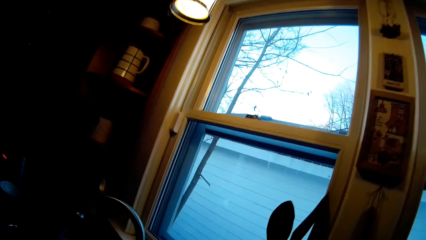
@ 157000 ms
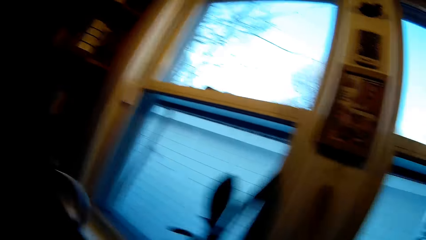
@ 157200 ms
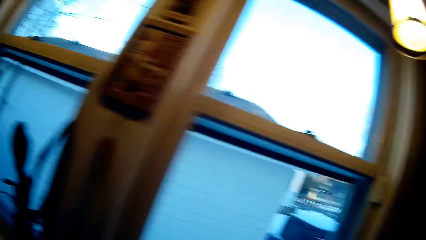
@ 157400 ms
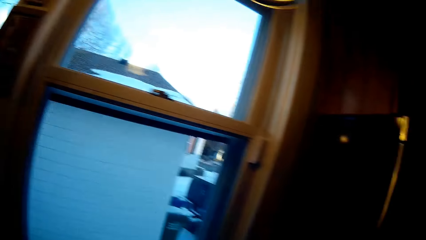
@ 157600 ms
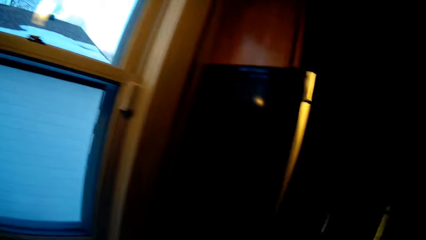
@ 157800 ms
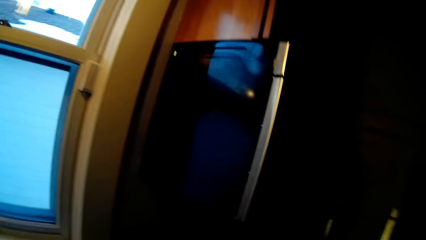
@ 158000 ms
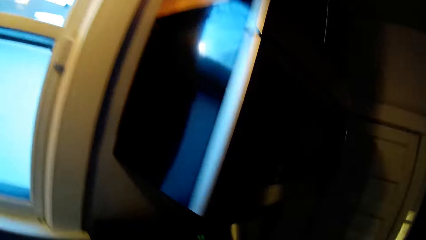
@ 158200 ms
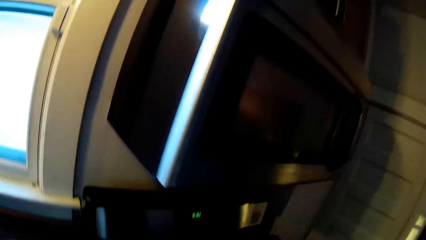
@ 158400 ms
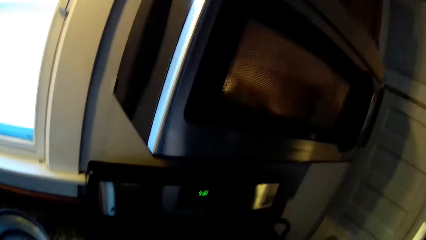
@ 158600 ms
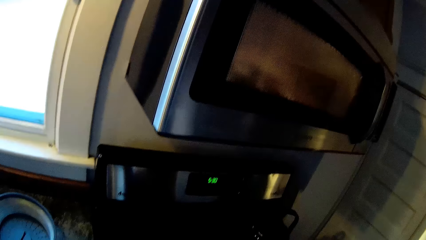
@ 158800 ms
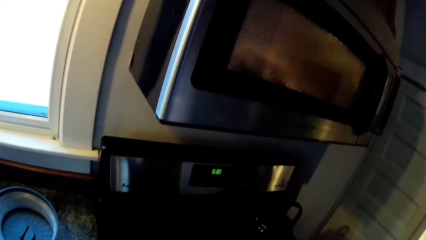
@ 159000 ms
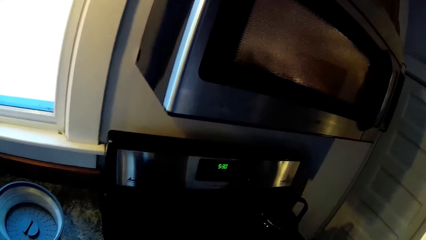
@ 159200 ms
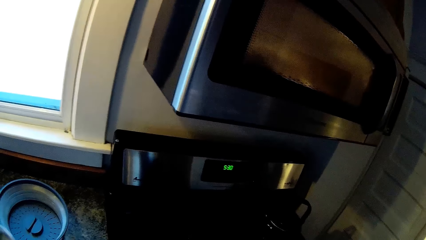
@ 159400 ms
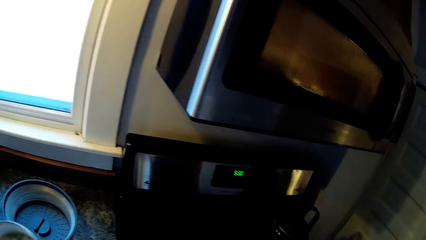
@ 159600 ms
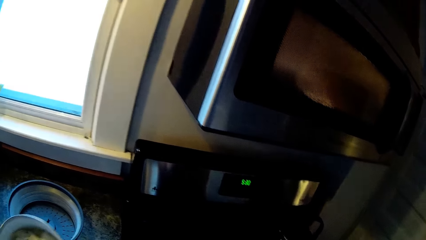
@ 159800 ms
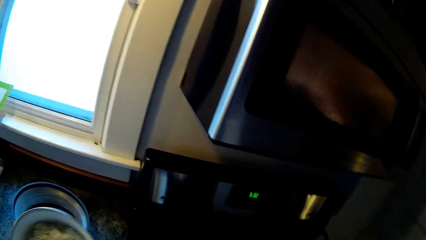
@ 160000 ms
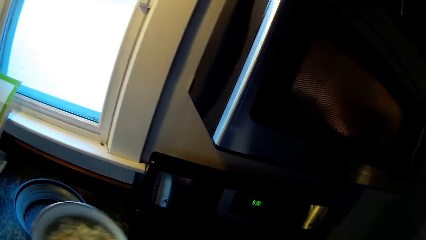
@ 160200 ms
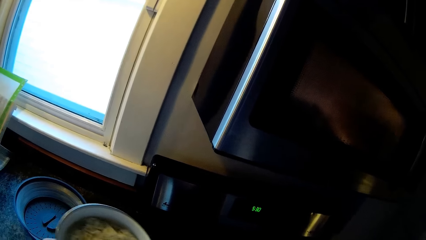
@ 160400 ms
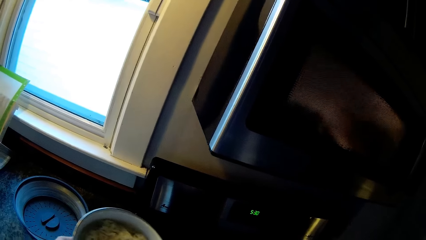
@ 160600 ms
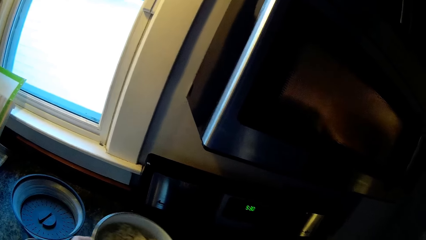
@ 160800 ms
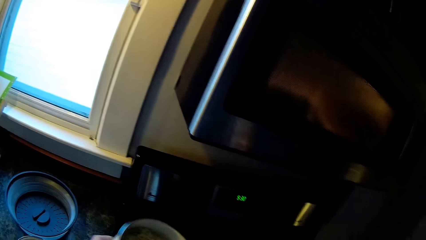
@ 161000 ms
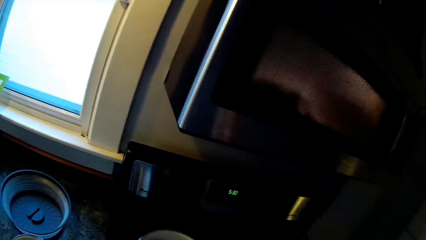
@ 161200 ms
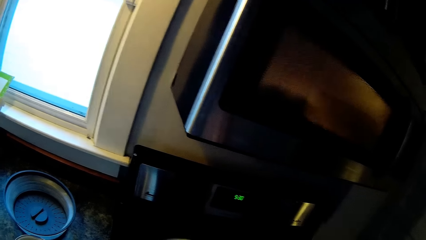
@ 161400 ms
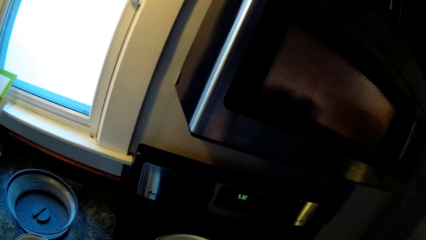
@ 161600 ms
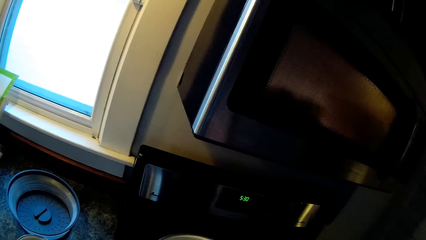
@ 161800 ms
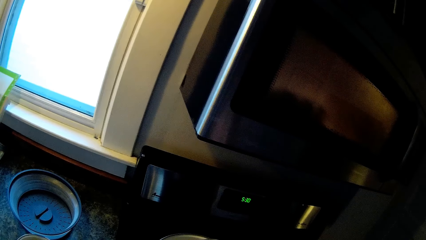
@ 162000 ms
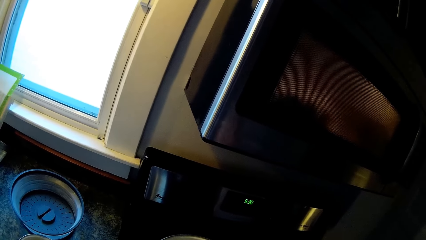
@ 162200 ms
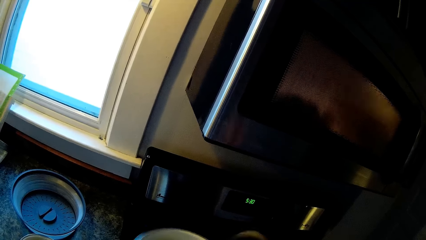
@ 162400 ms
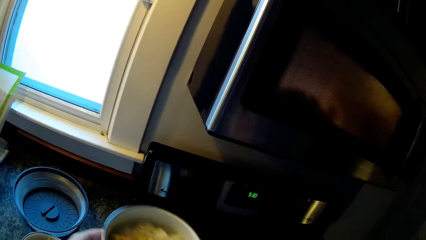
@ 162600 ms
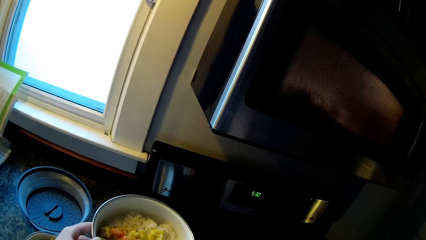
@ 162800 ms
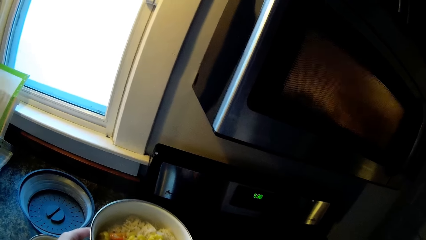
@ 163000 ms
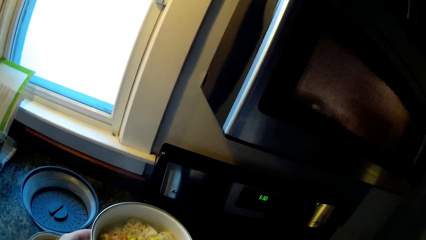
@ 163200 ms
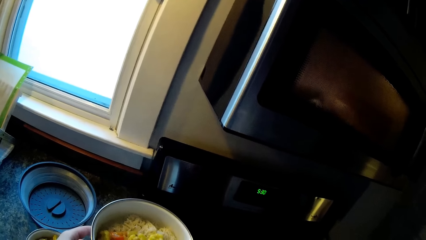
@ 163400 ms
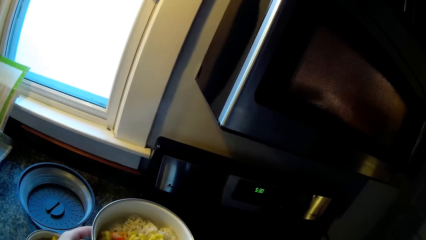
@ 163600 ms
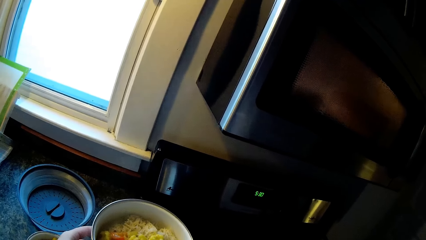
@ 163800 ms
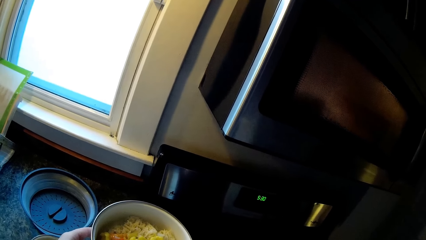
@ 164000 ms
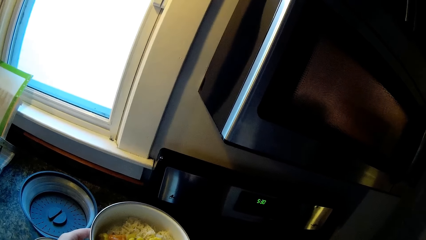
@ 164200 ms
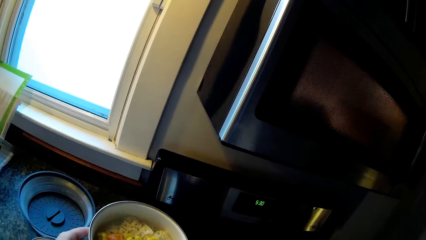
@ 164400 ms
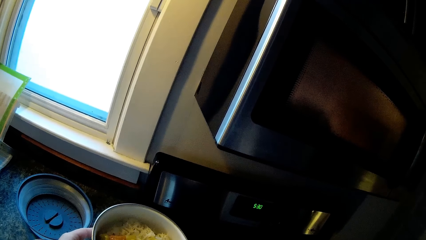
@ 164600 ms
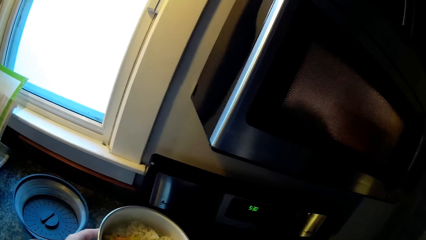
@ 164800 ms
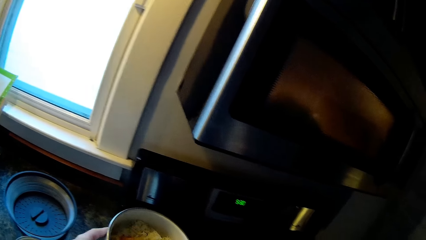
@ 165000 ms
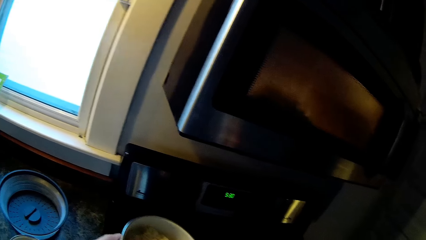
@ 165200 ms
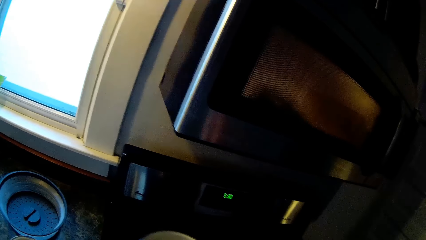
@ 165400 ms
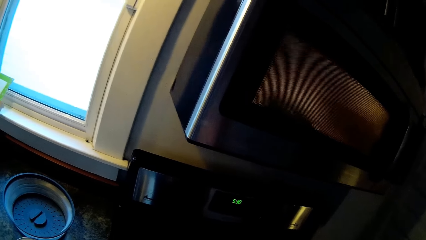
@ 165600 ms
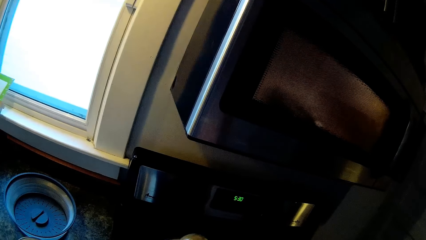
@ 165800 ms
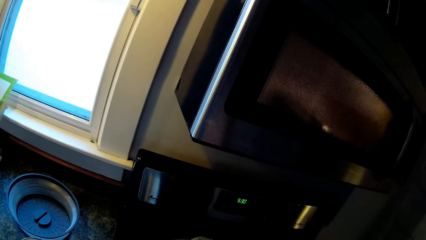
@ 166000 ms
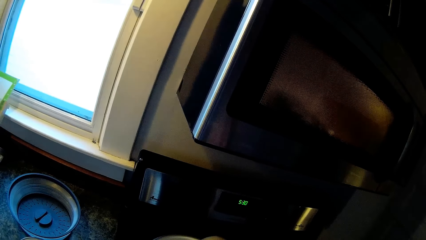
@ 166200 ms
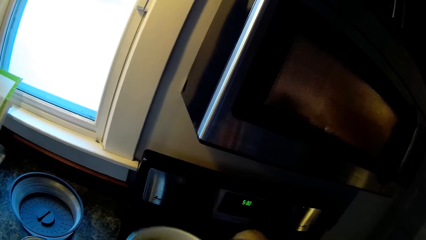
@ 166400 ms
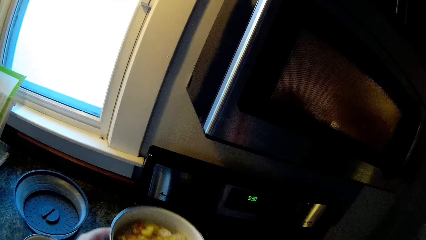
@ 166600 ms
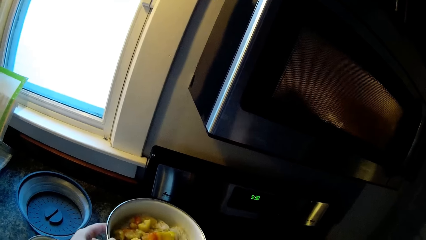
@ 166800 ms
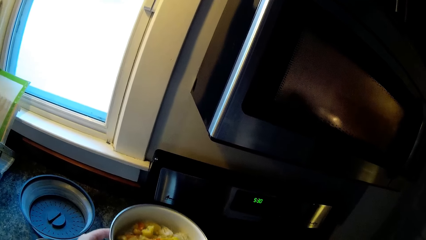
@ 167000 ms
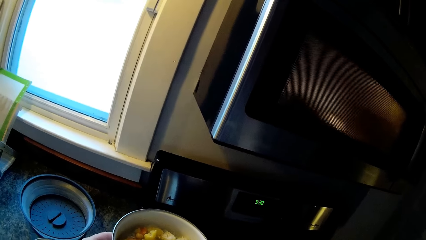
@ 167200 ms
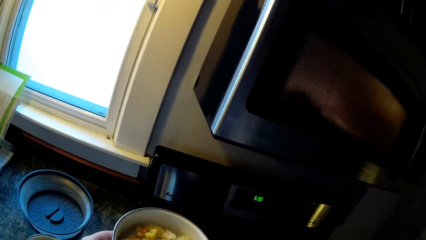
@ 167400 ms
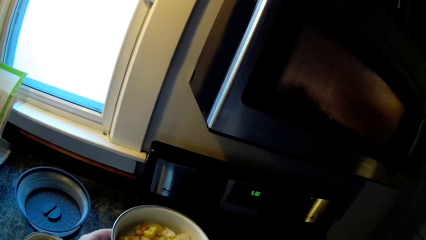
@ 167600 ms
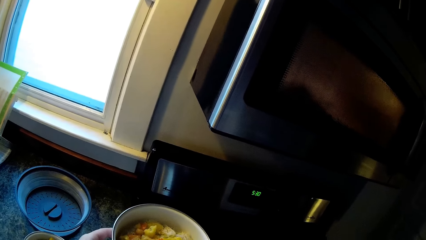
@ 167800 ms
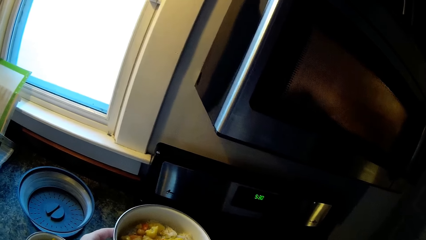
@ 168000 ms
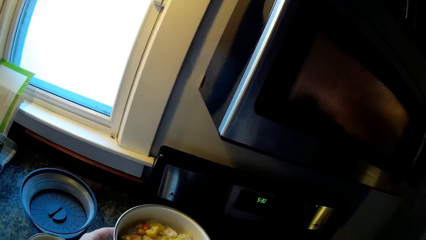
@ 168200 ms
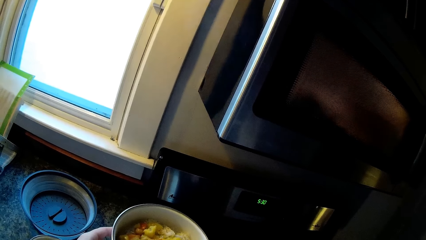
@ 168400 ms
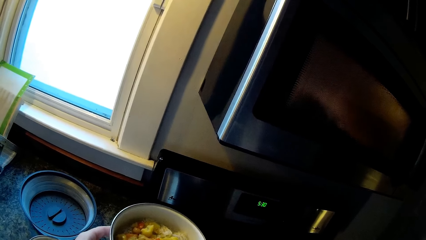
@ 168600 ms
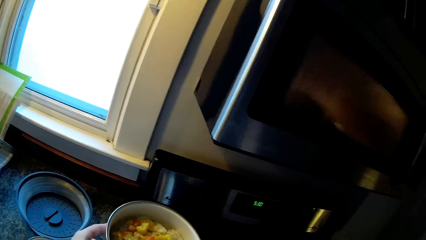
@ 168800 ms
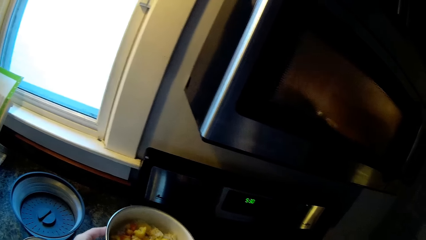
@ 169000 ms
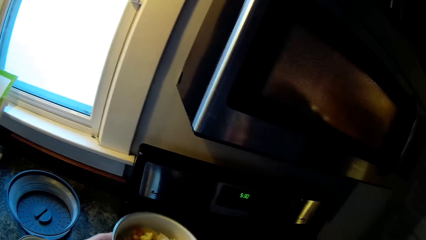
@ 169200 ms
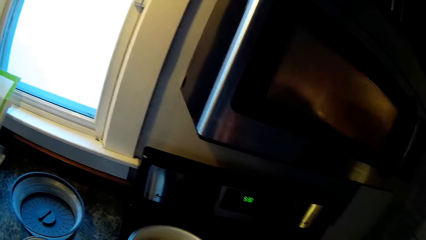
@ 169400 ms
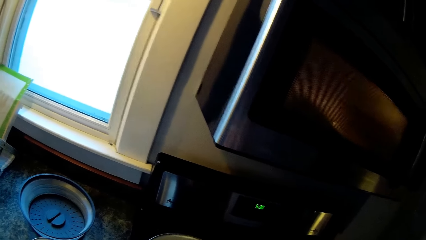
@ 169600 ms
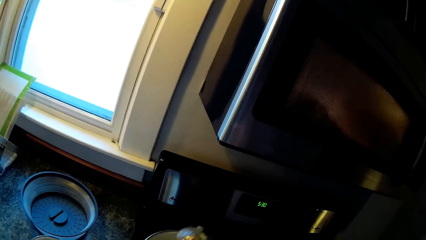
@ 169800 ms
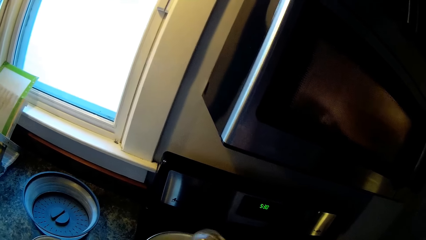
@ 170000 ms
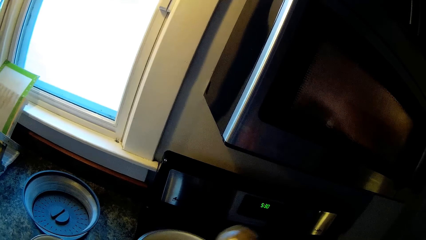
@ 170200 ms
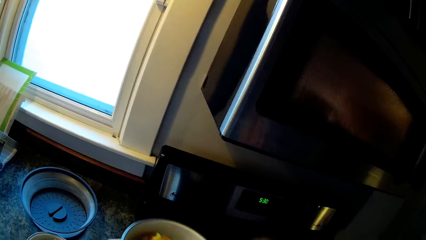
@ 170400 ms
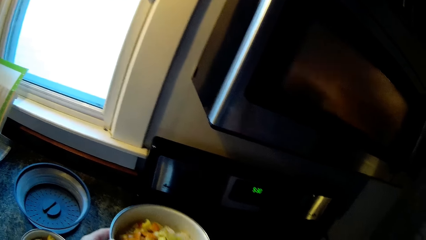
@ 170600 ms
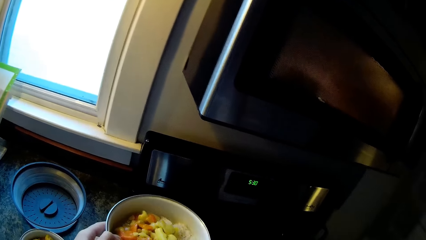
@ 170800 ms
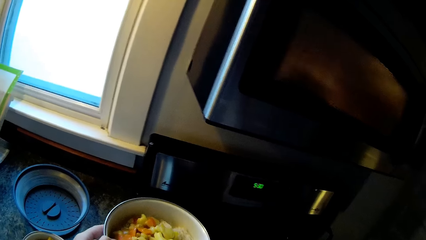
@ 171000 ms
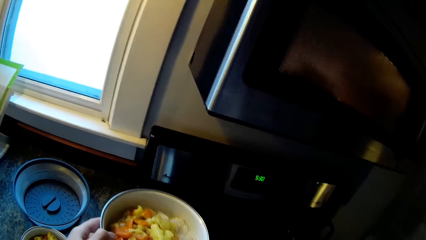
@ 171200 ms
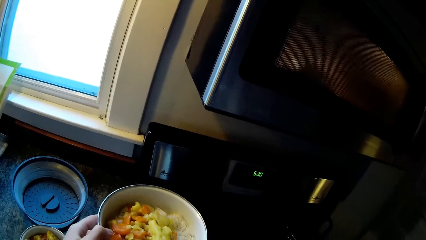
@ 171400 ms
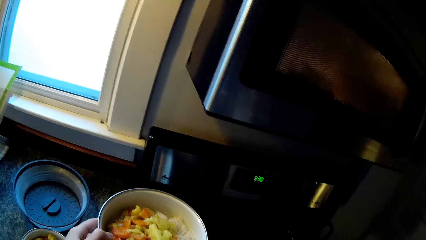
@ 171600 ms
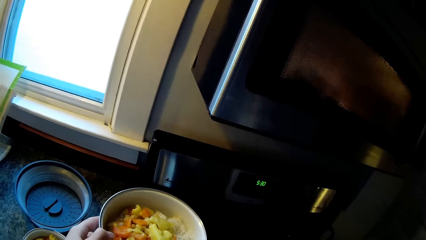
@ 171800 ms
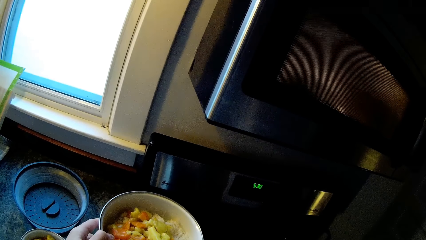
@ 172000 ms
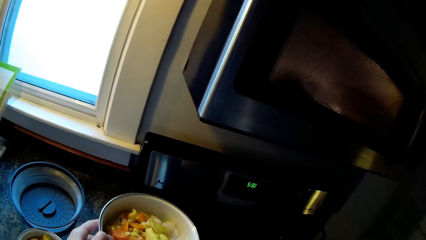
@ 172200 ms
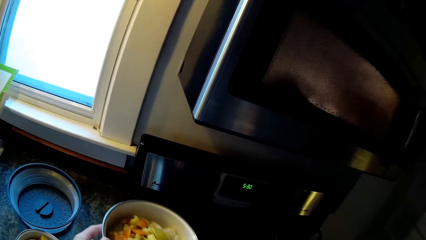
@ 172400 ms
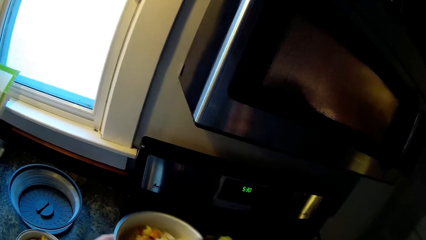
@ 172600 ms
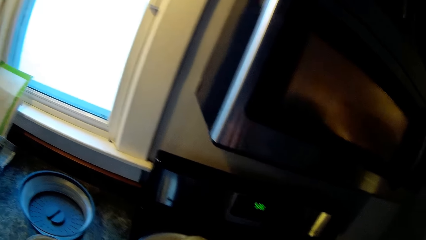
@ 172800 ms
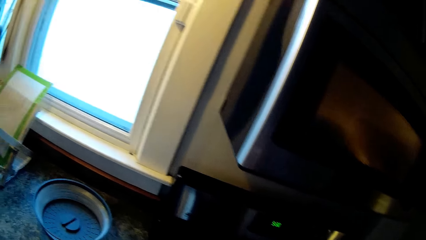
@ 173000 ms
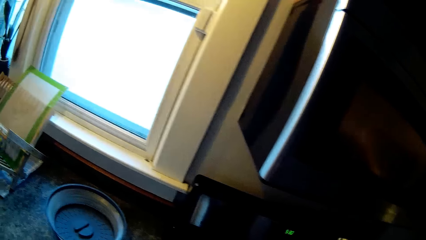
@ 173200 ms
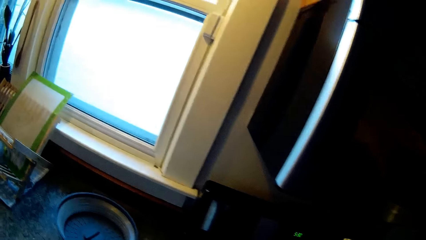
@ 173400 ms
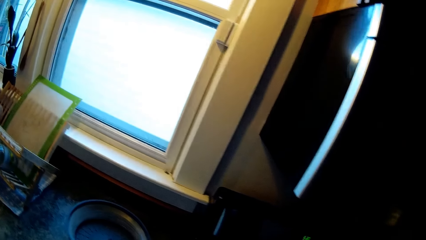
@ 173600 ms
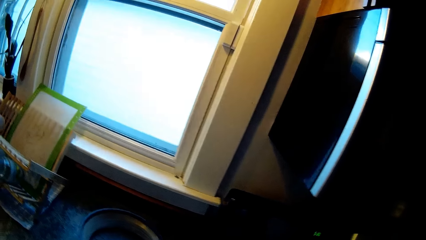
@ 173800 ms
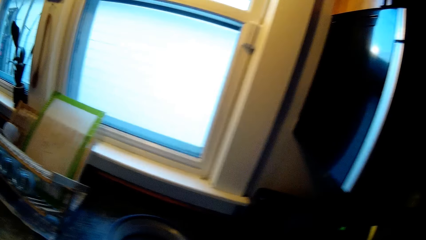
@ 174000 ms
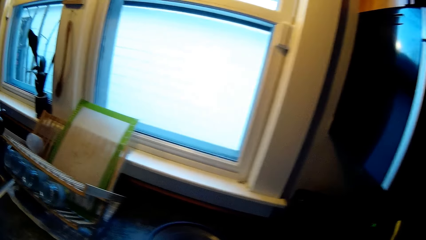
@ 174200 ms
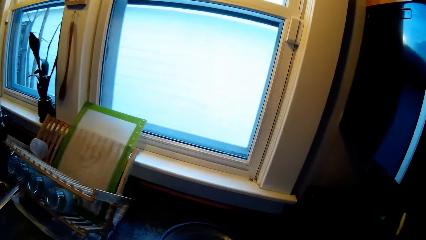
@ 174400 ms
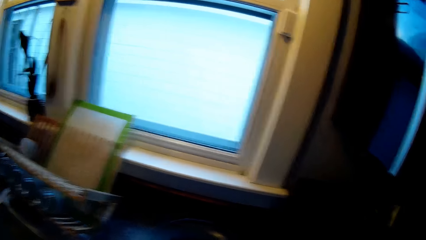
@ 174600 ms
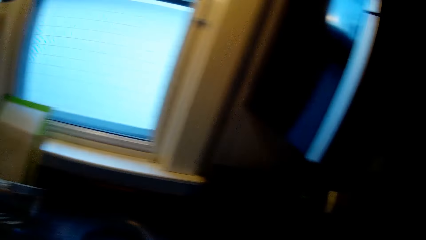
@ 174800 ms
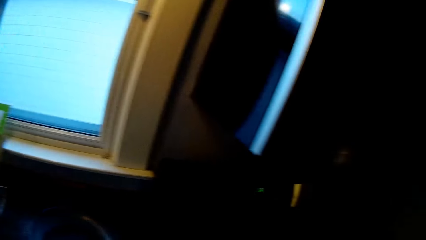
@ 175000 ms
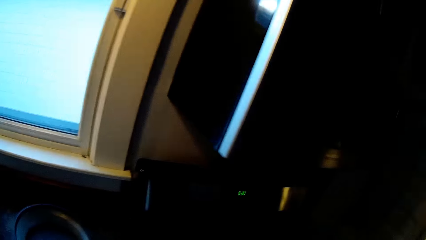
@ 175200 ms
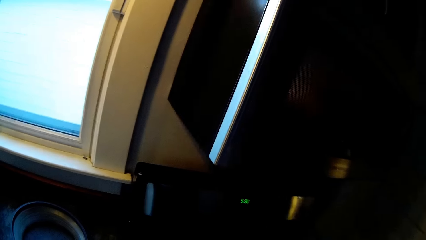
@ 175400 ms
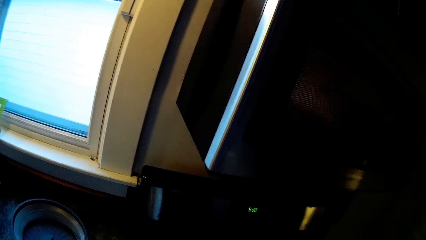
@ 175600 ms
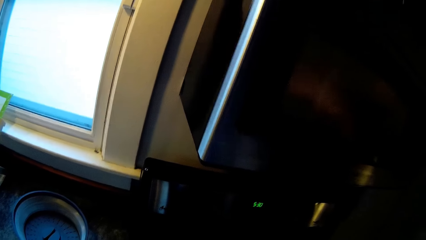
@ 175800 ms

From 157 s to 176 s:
The camera wearer opens the cupboard. She moves a plate of pasta in her left hand. She puts fruit salad in the plate of pasta with the spoon in her right hand repeatedly.
